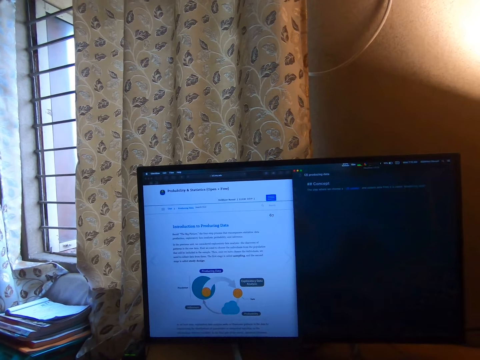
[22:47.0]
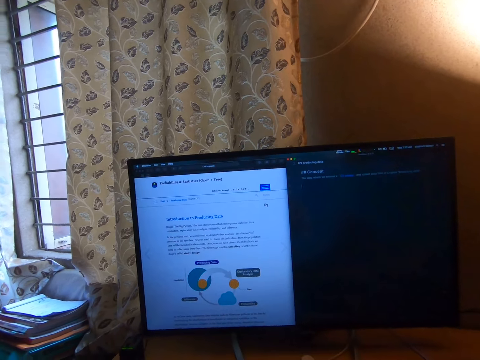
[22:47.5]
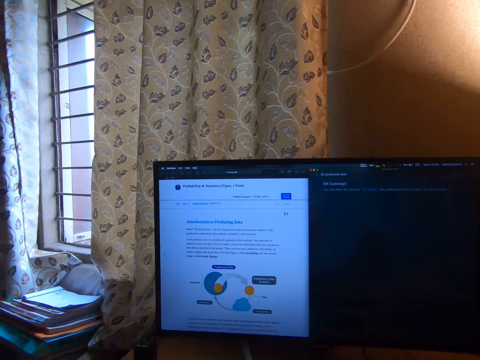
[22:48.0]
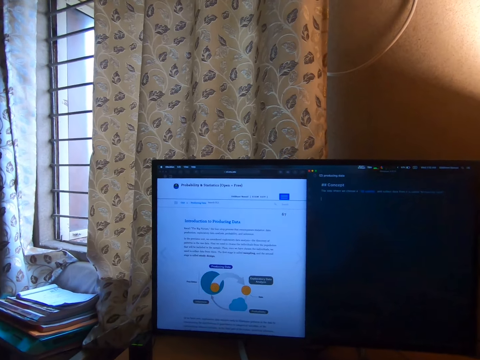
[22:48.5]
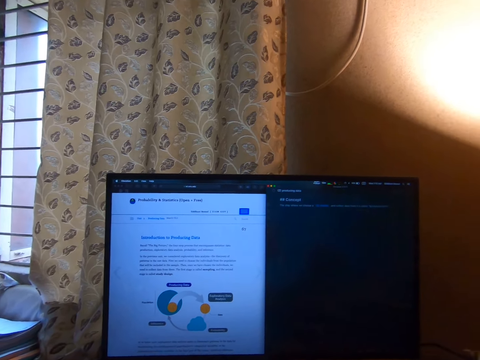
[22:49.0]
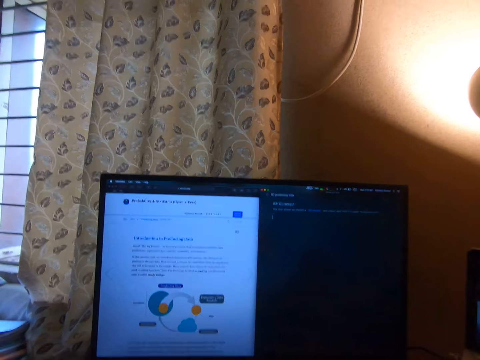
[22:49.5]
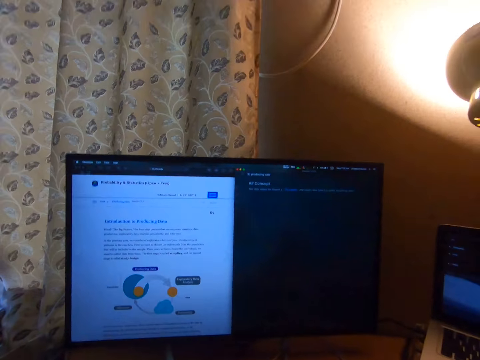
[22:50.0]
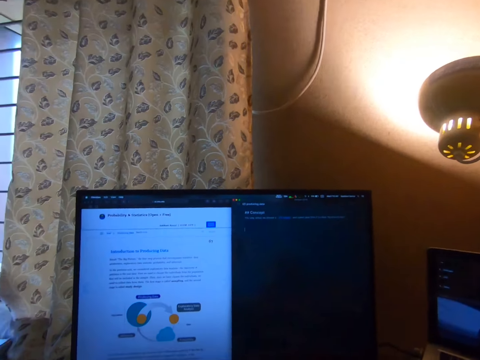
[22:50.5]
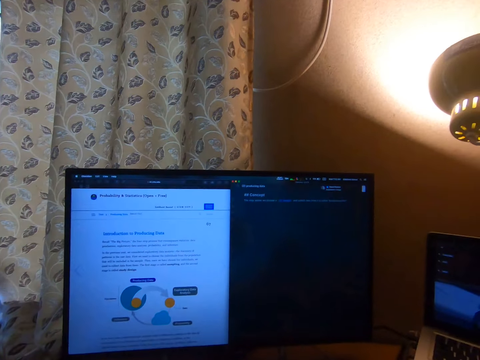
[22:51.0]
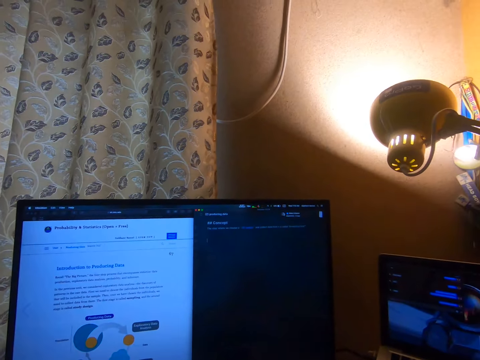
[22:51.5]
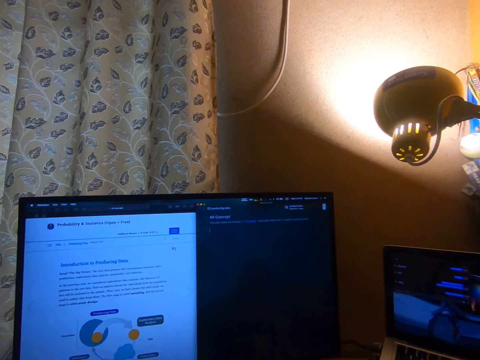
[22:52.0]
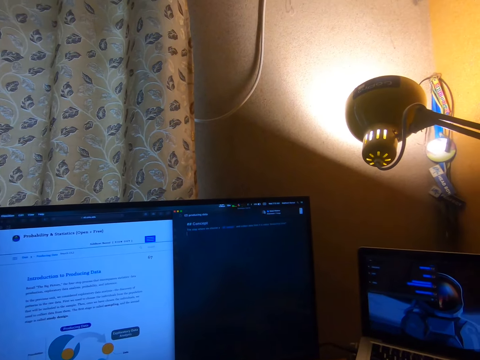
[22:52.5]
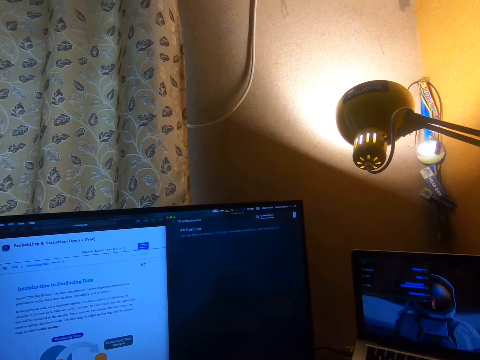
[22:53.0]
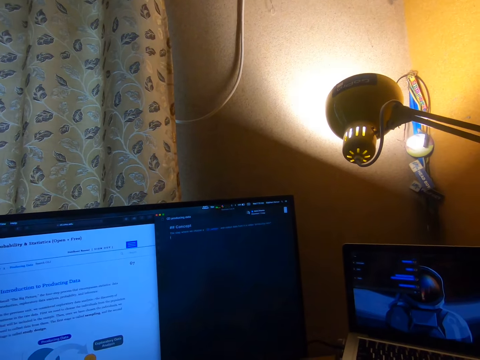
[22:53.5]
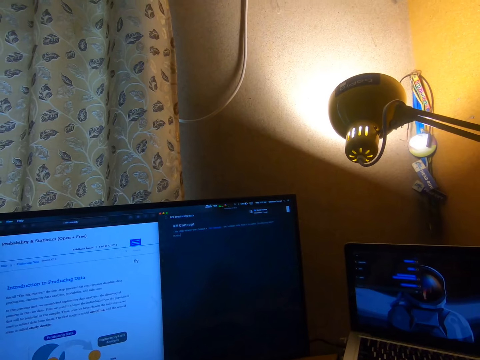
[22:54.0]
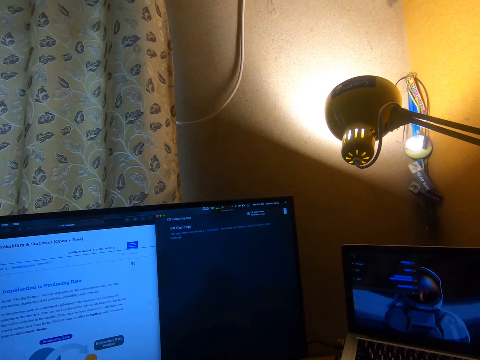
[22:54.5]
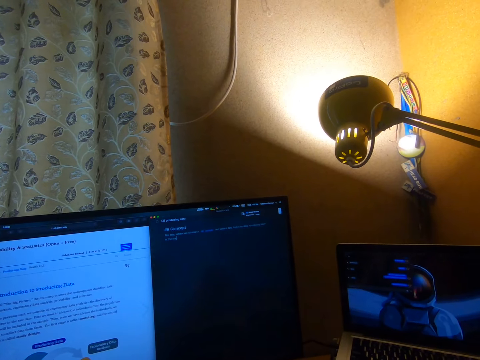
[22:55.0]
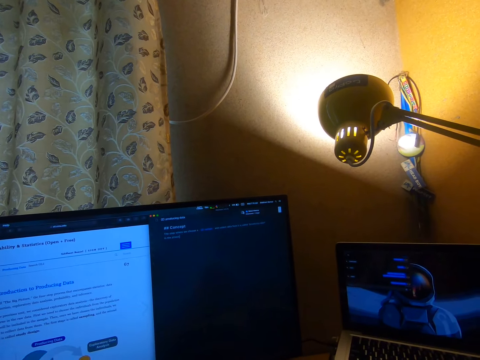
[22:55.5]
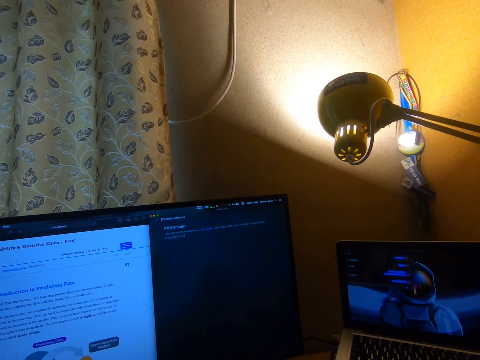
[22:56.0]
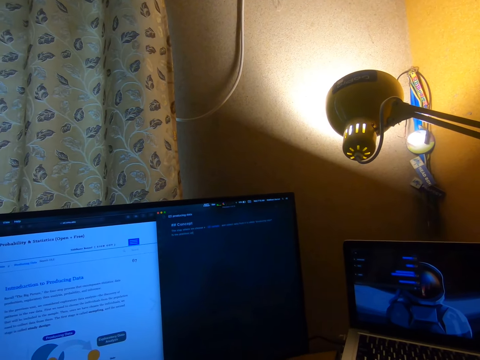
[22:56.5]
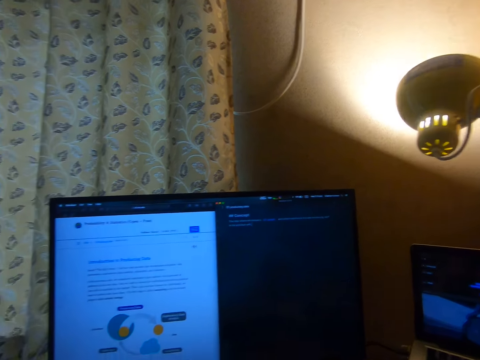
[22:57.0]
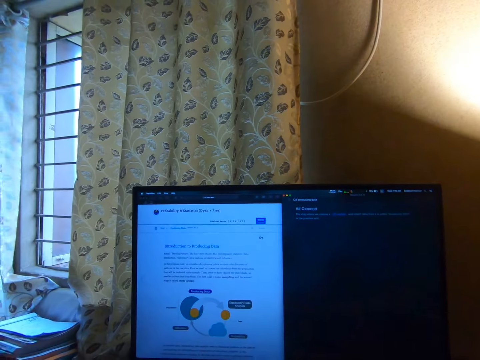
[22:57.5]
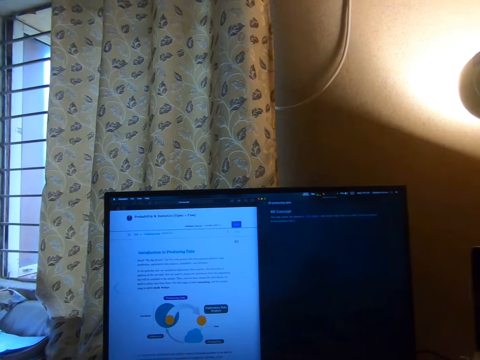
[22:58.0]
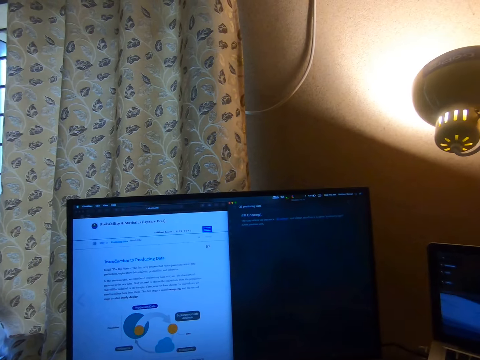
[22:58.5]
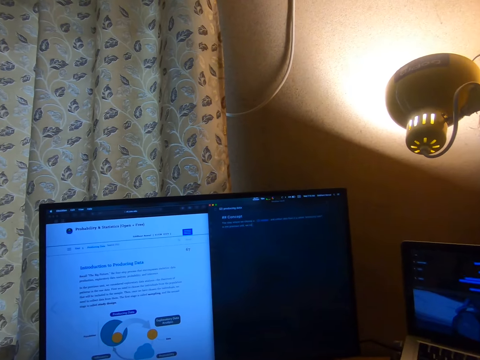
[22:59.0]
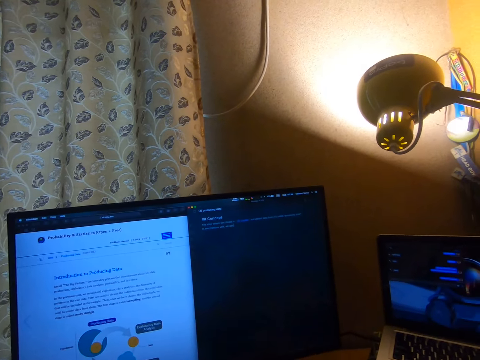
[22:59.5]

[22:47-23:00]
The camera wearer types on the screen.

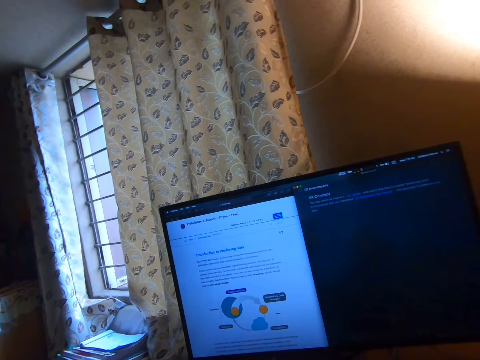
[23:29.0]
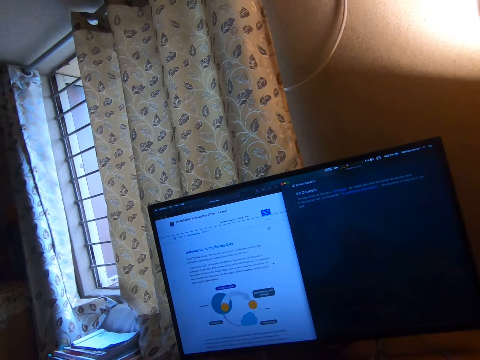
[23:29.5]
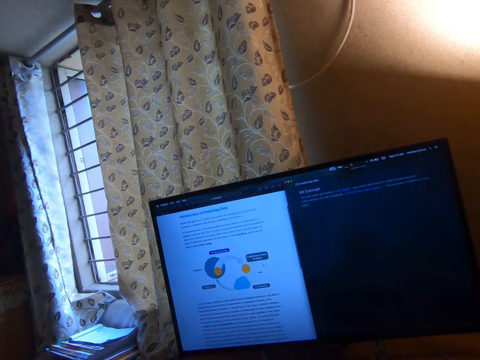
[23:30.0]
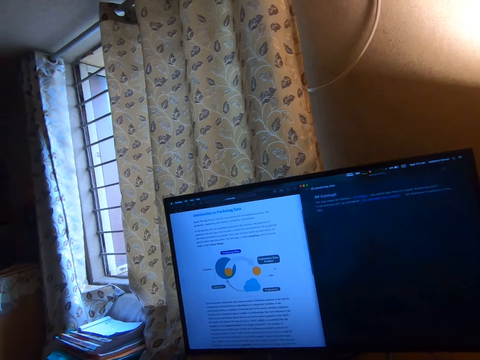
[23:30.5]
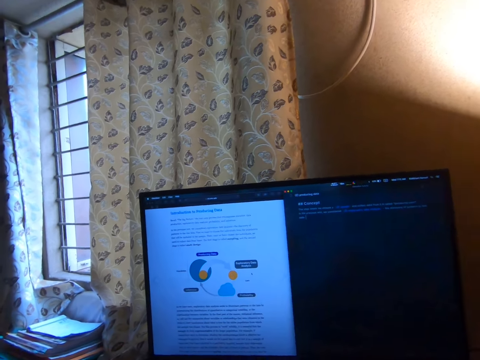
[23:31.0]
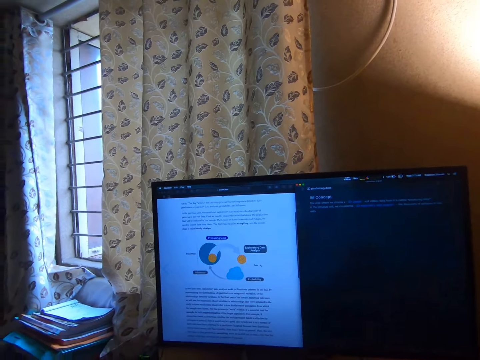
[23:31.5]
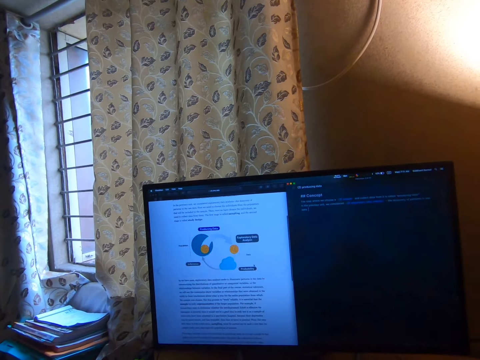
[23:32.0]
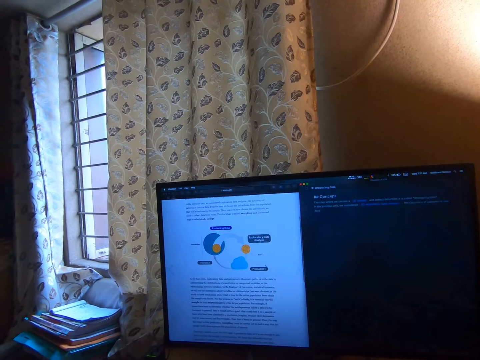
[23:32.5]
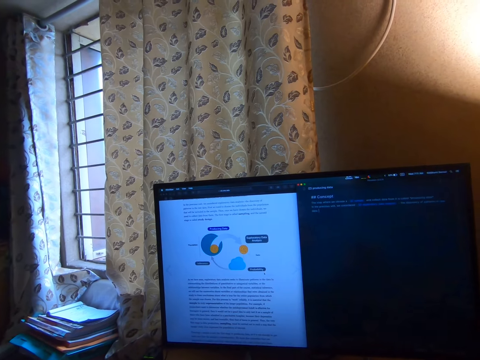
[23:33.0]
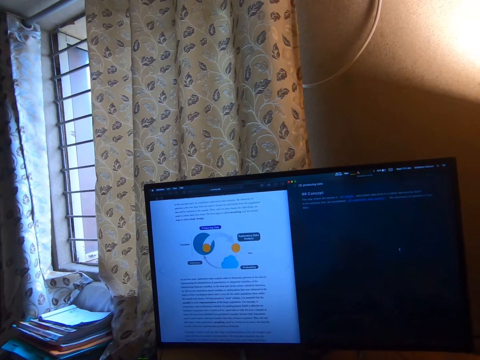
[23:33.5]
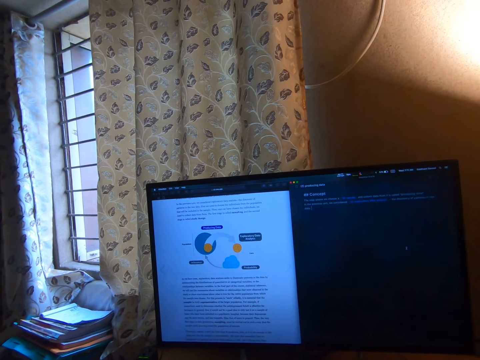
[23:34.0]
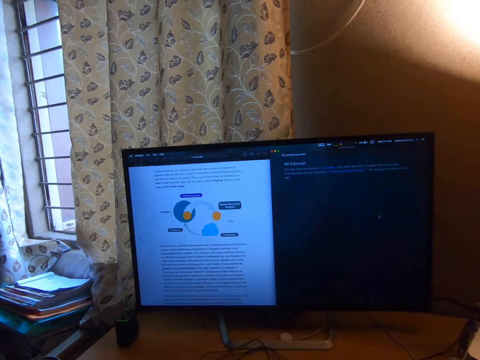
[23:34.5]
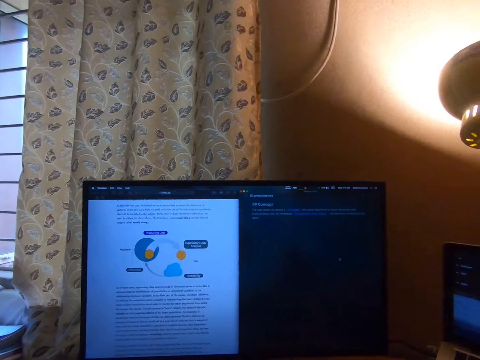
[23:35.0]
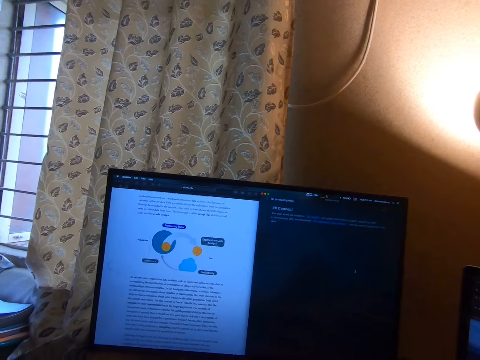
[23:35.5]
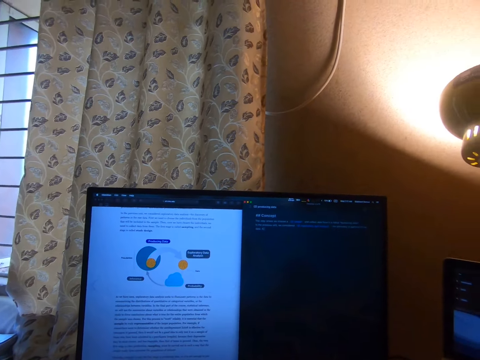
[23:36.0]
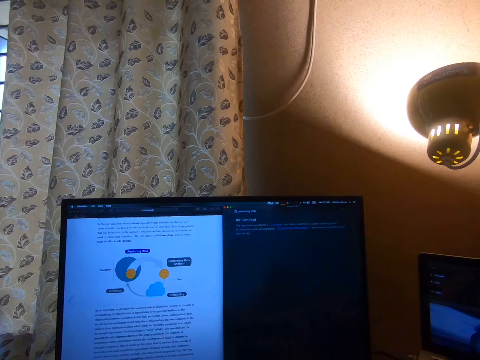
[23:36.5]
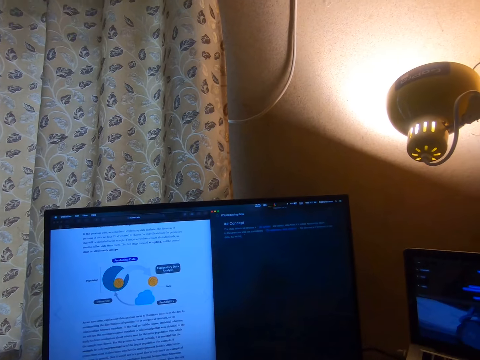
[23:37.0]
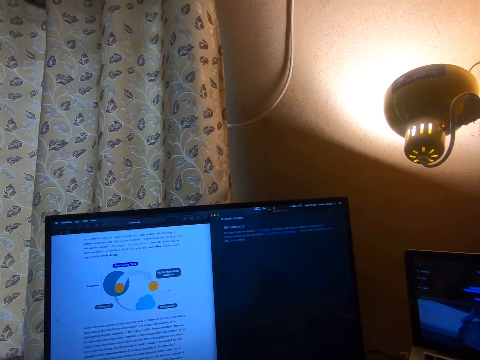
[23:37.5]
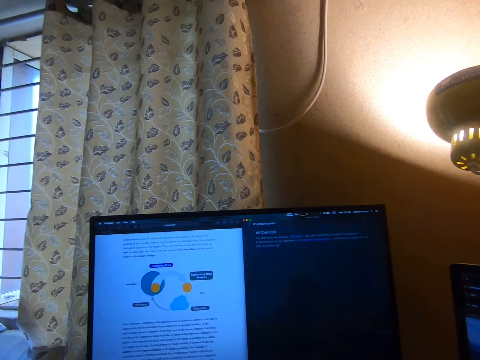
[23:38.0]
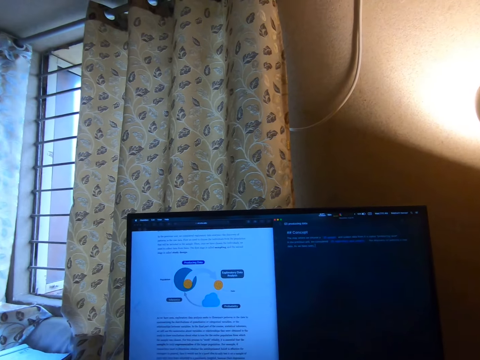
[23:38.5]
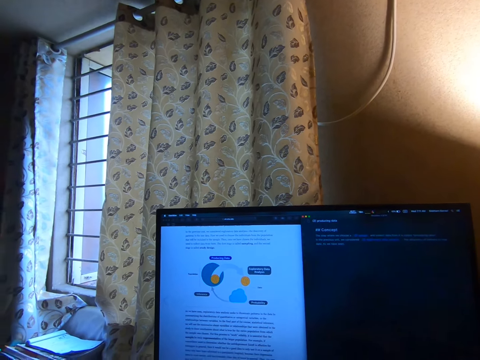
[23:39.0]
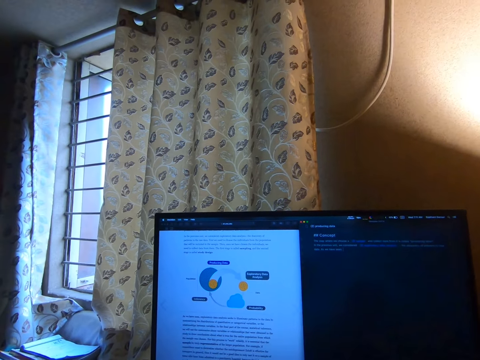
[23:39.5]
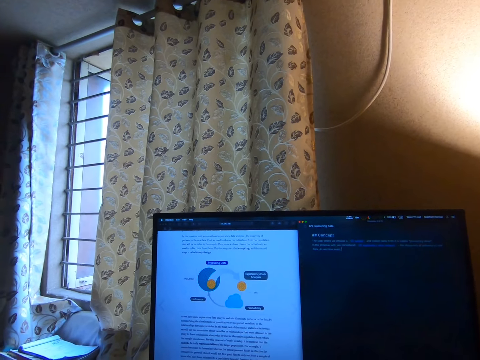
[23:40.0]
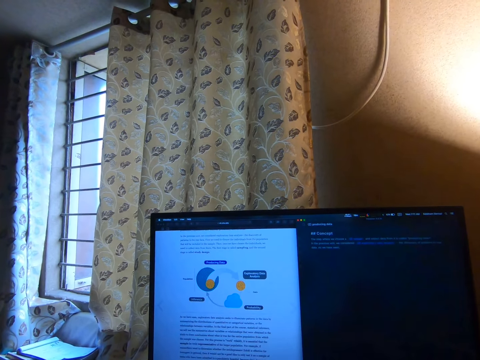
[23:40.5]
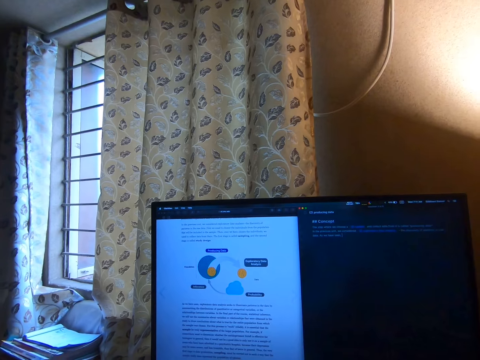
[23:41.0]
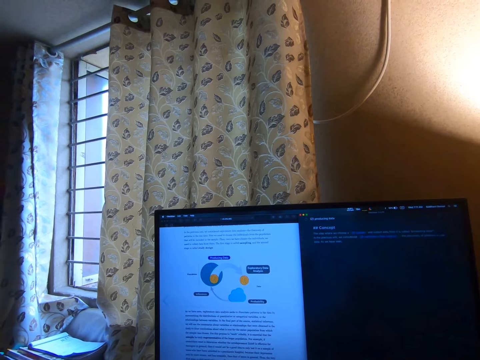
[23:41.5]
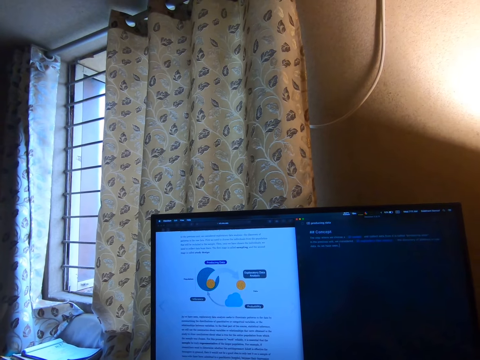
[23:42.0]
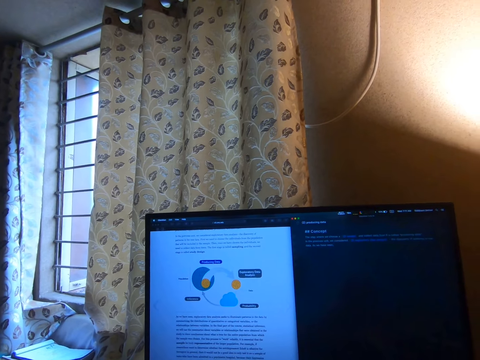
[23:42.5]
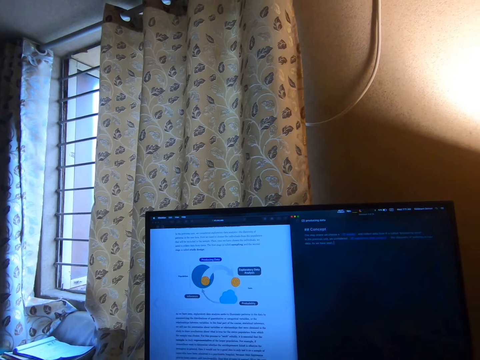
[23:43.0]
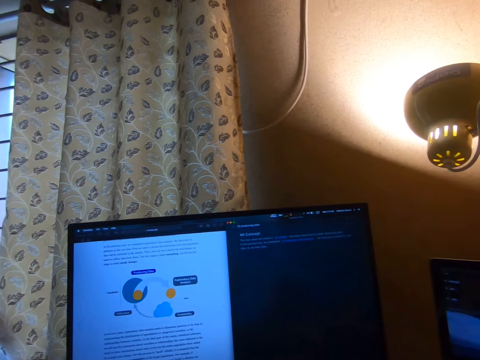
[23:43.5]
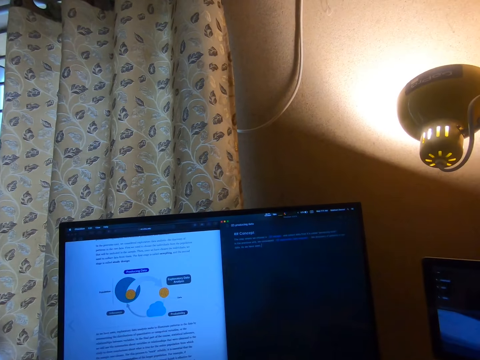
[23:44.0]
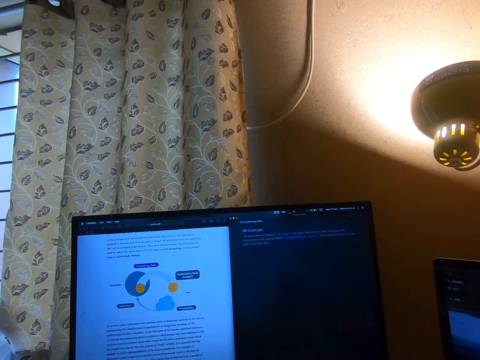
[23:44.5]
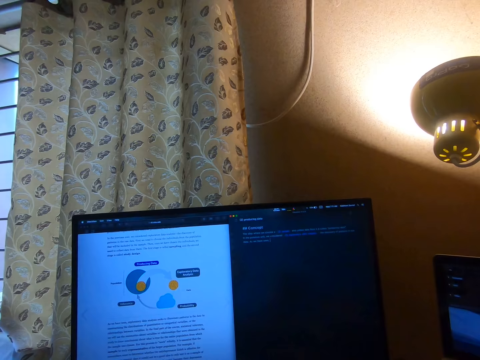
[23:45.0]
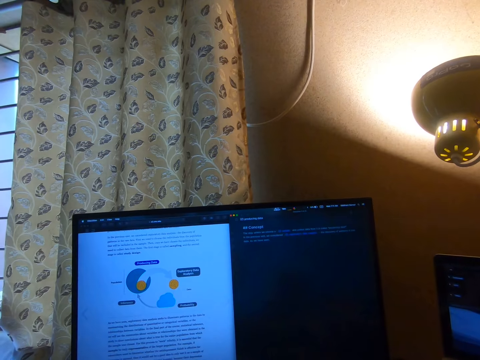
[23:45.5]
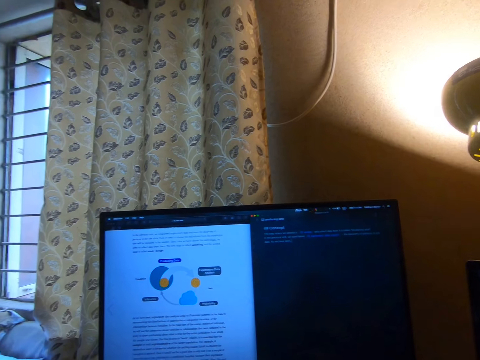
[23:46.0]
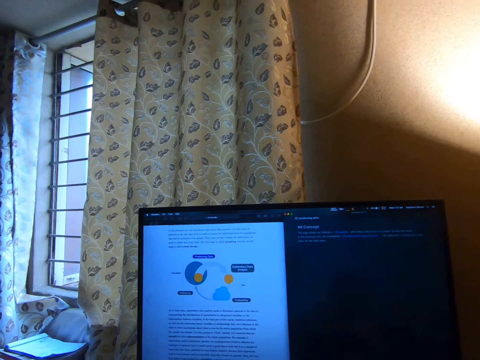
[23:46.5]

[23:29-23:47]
The camera wearer scrolls the mouse. They type on the screen.
